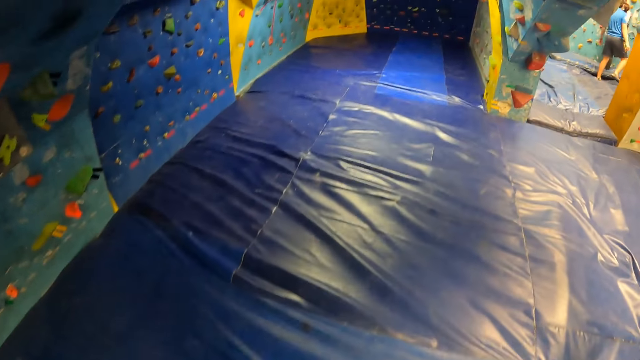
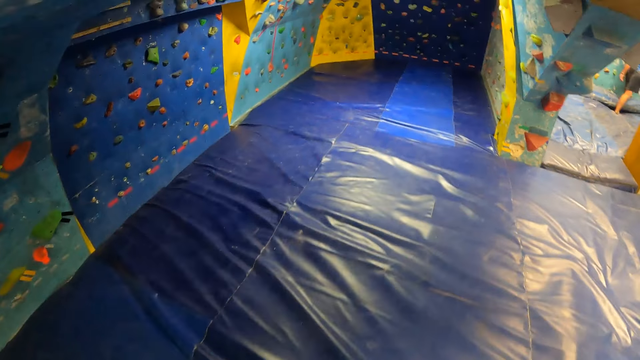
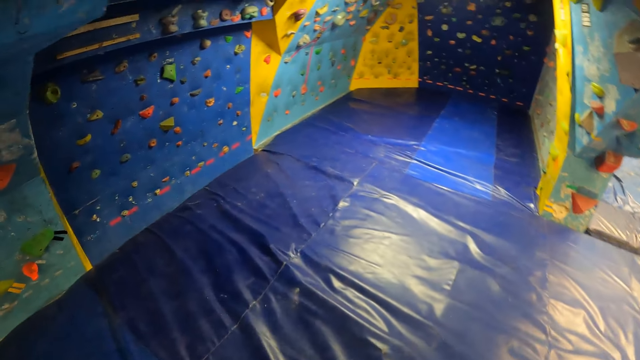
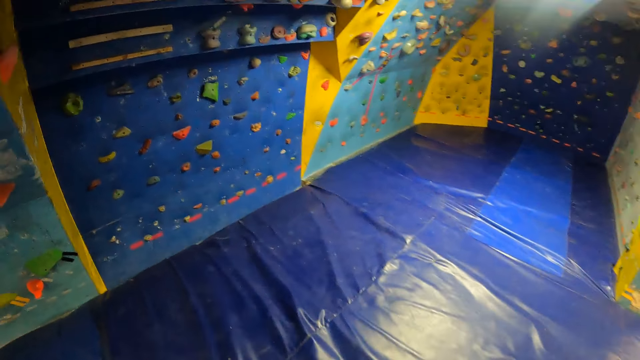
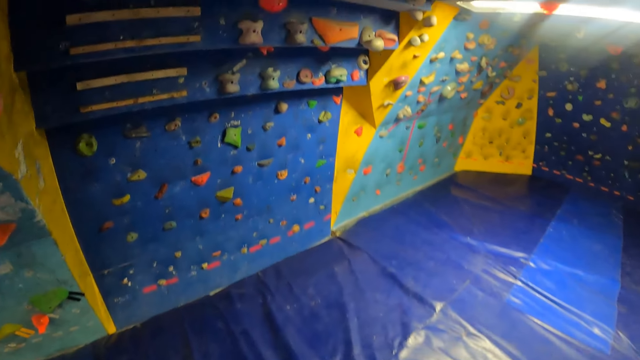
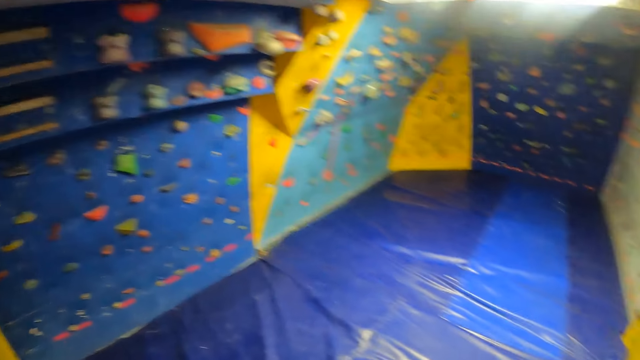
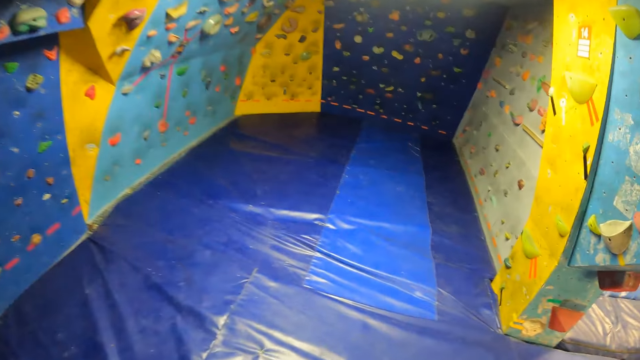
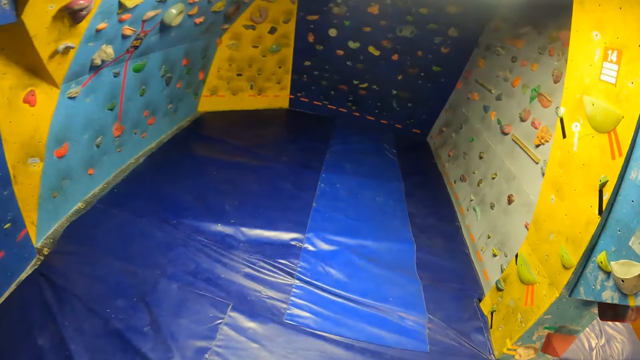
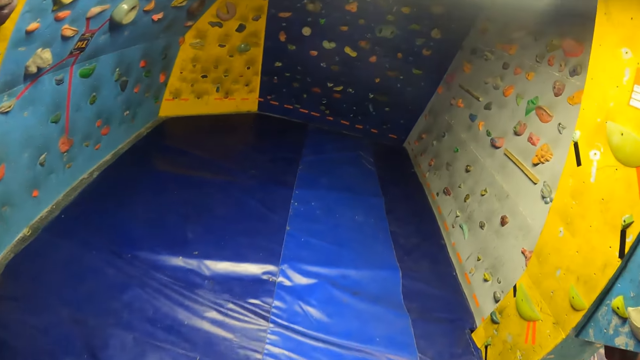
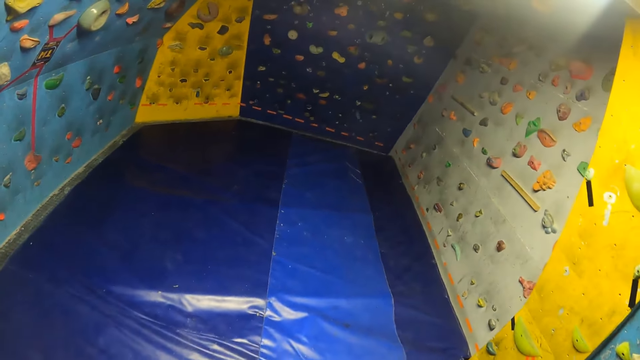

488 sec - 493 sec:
The camera wearer walks to a bouldering wall in the climbing center.

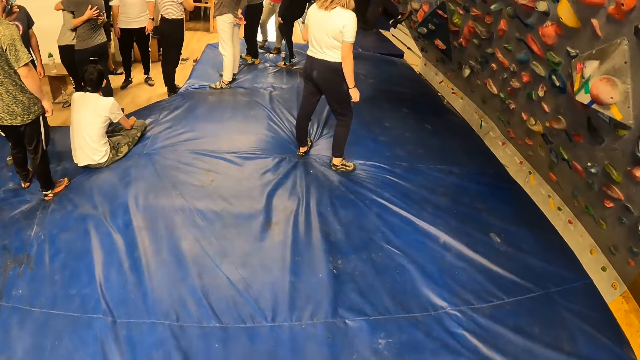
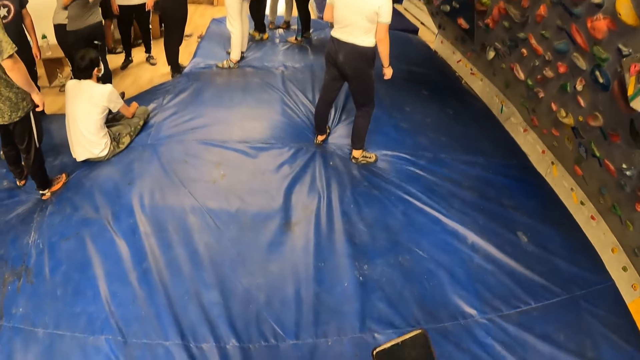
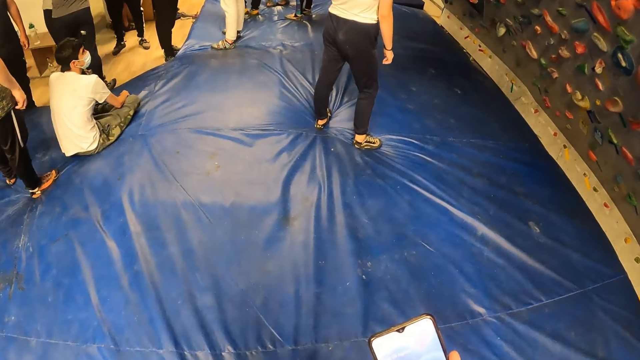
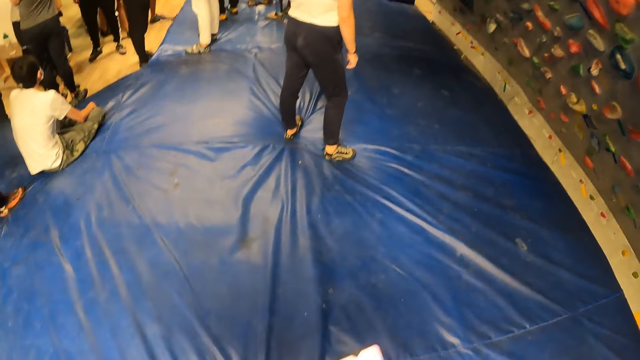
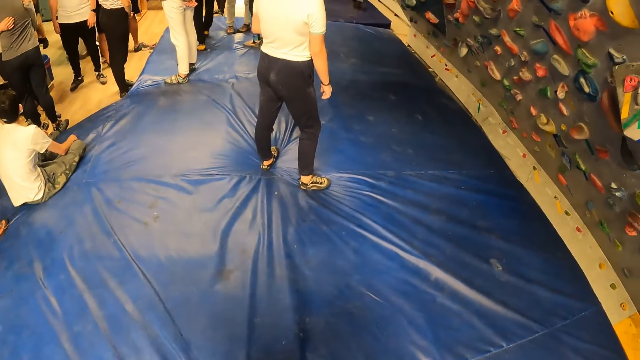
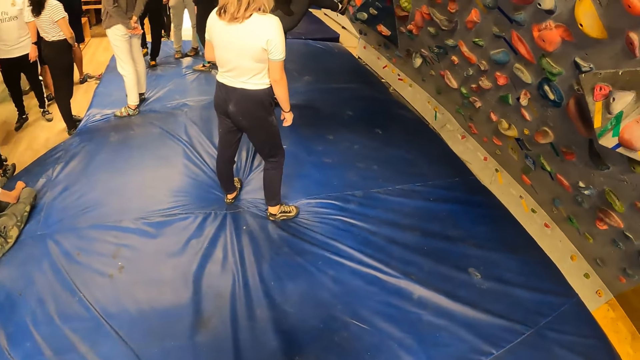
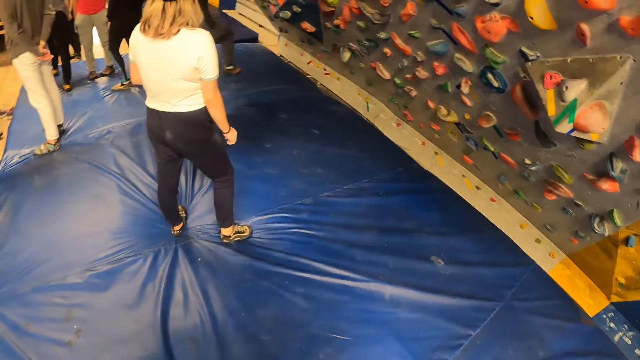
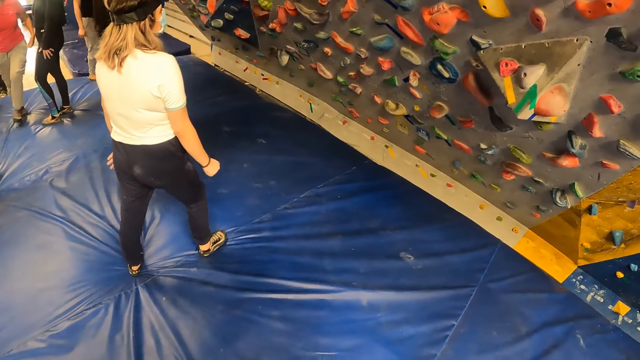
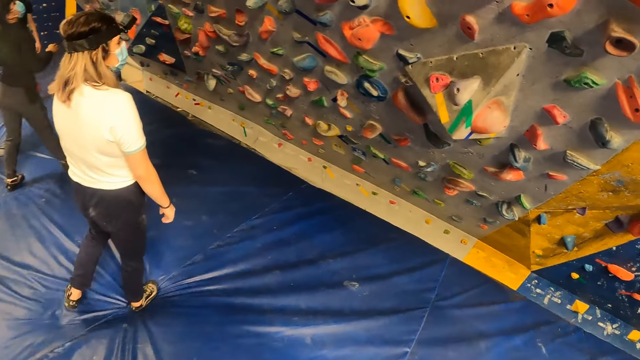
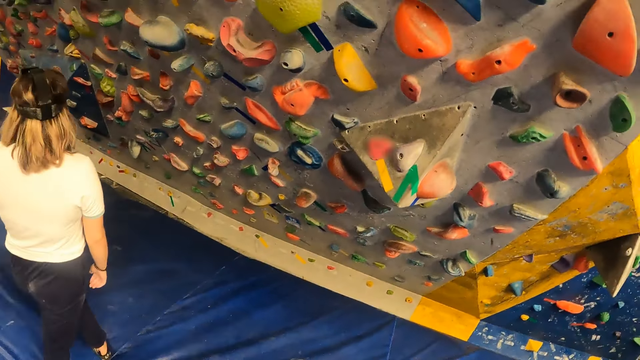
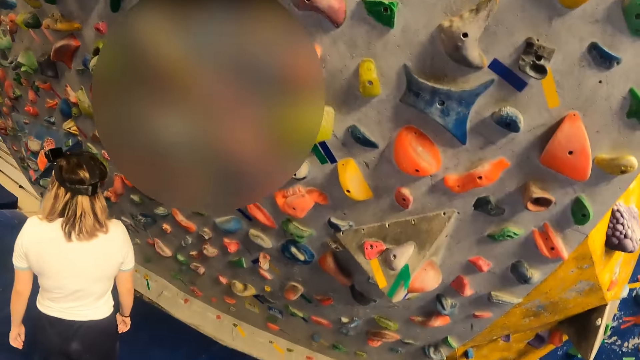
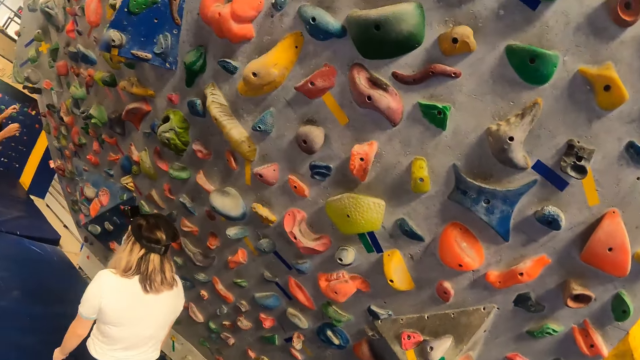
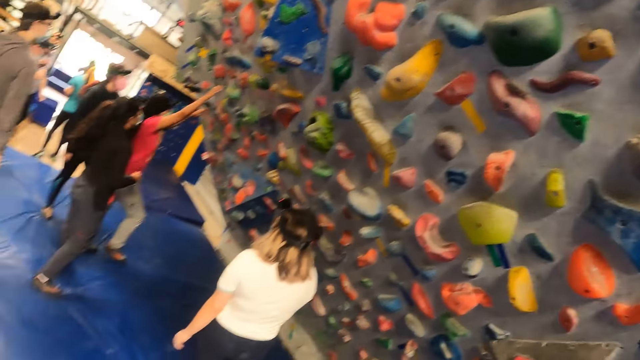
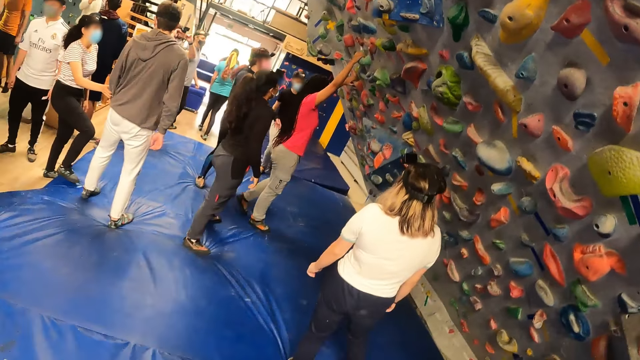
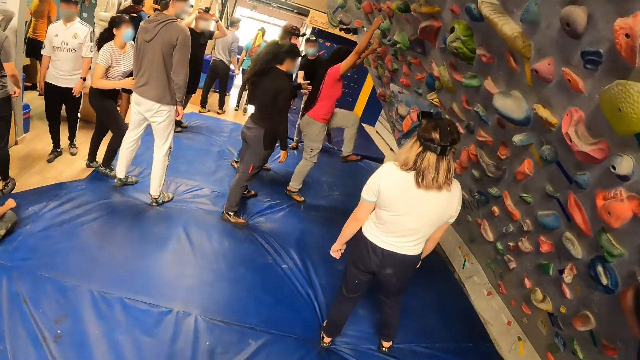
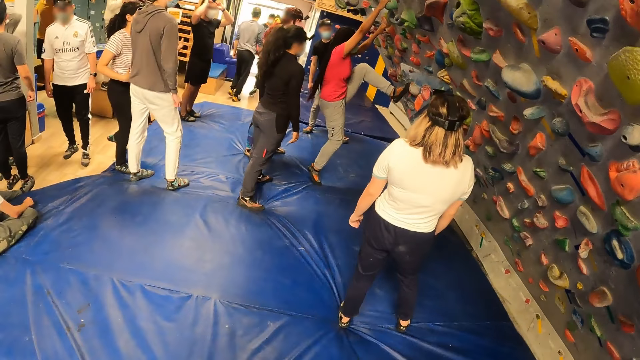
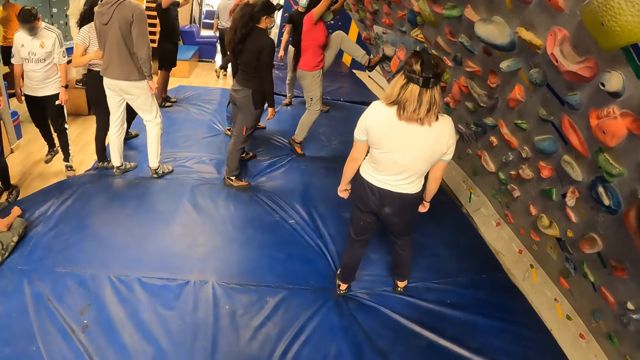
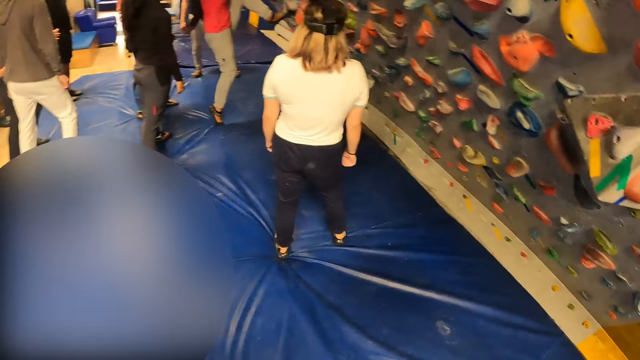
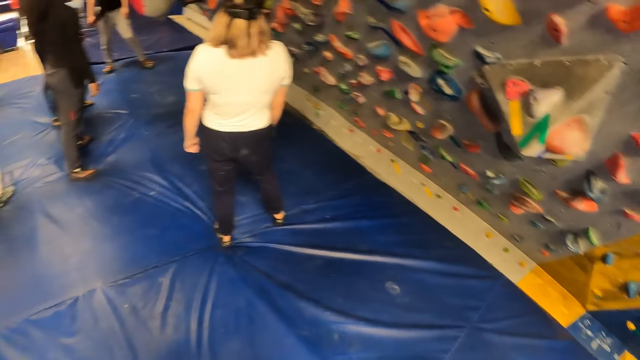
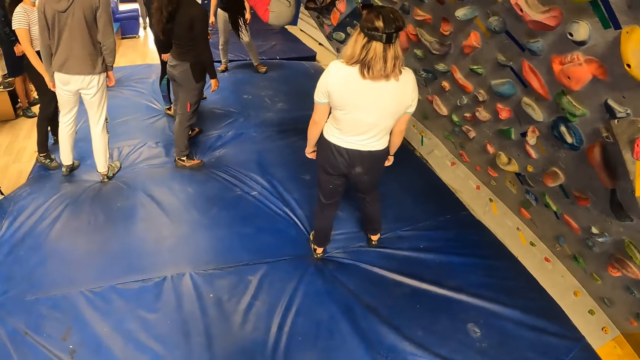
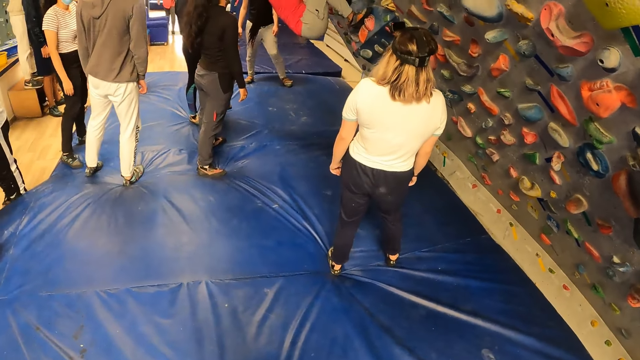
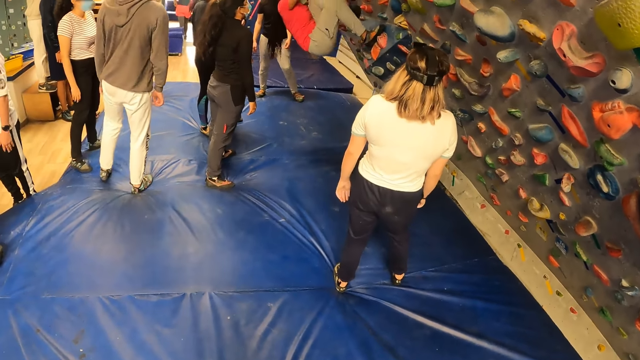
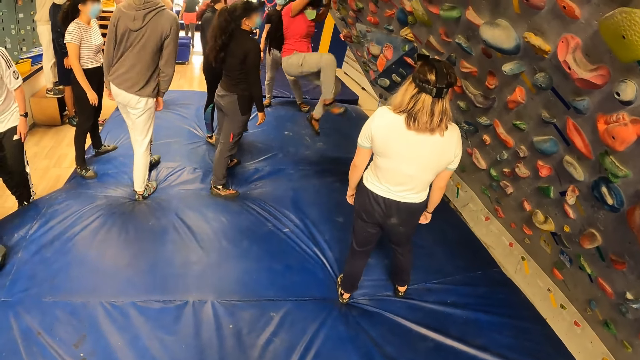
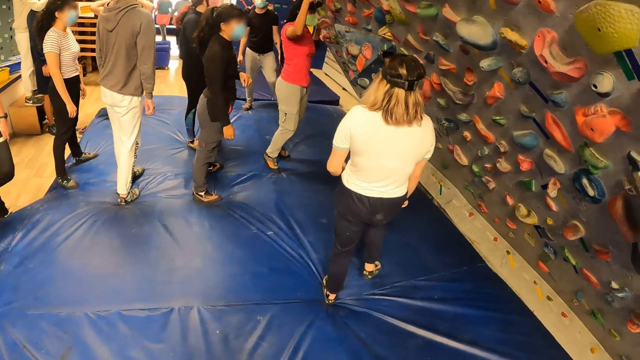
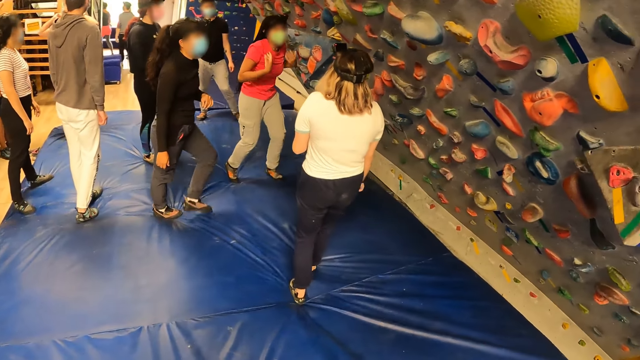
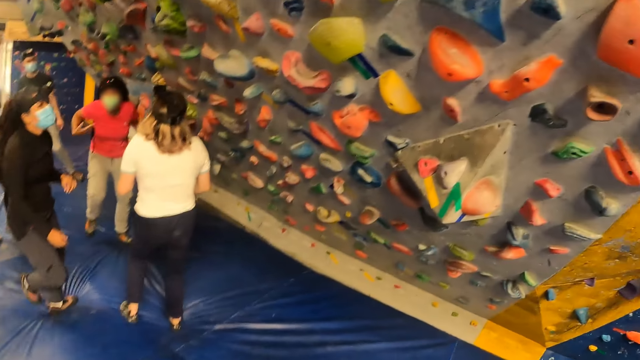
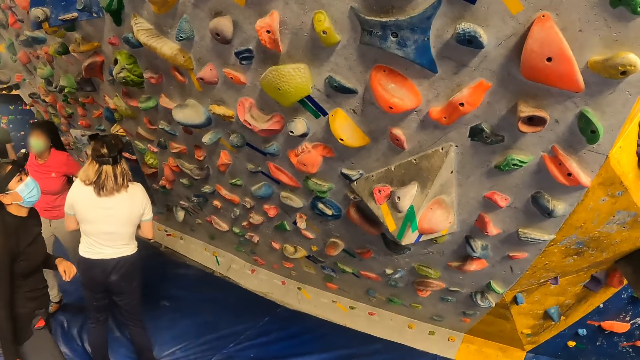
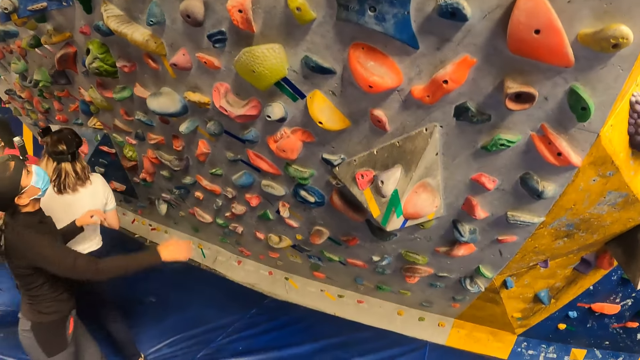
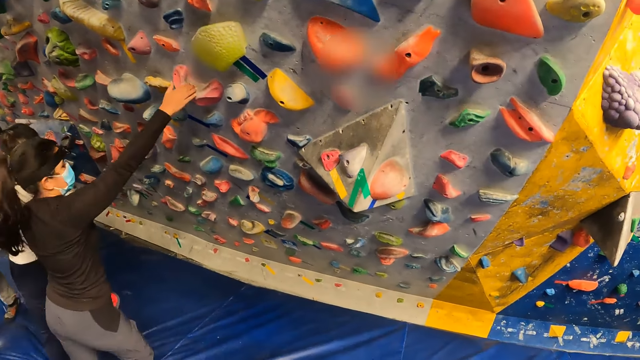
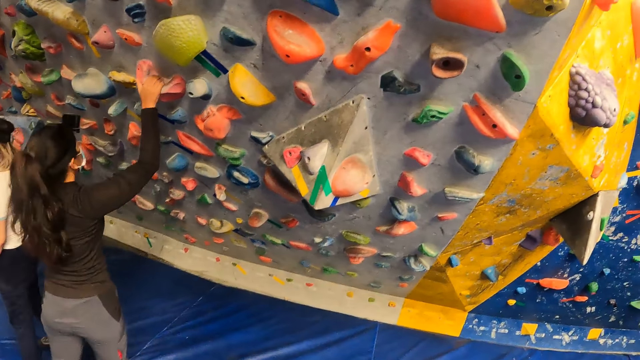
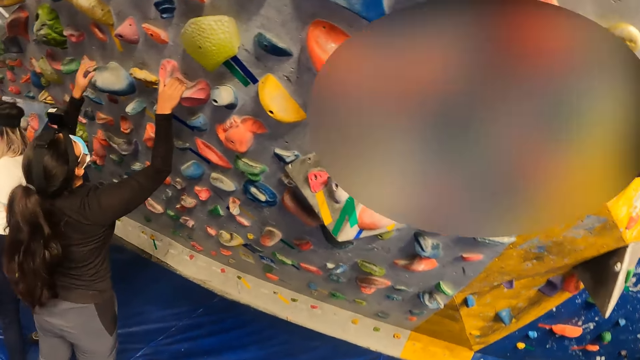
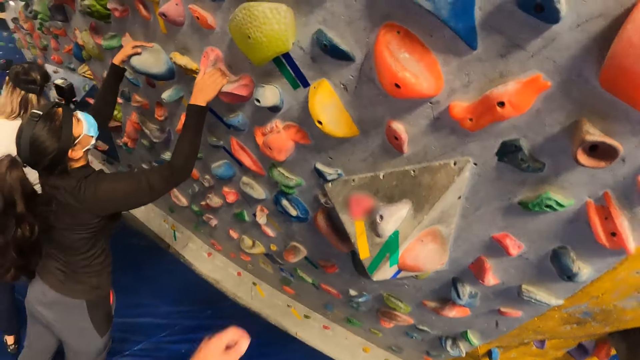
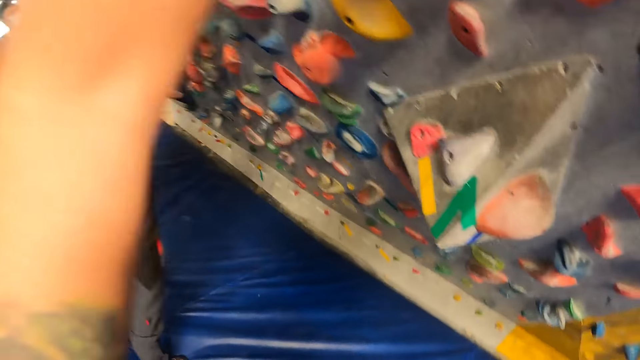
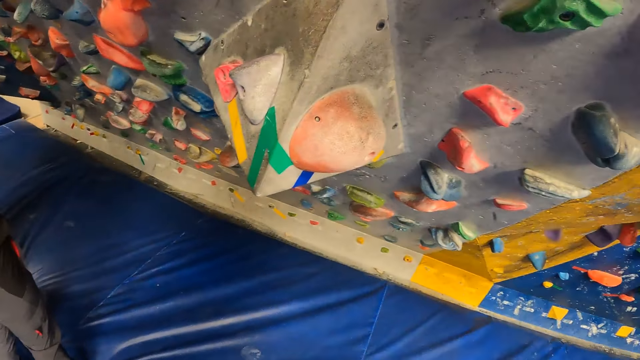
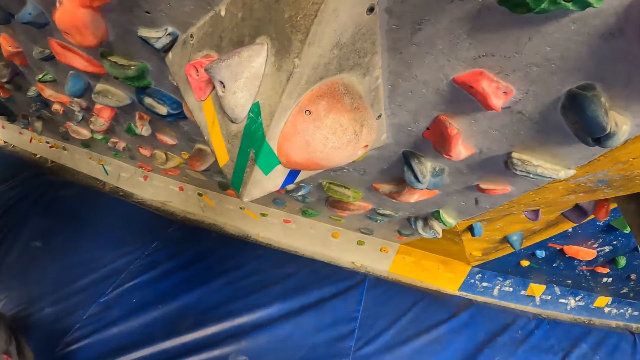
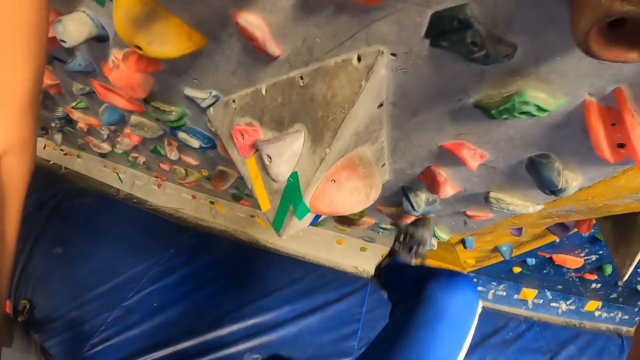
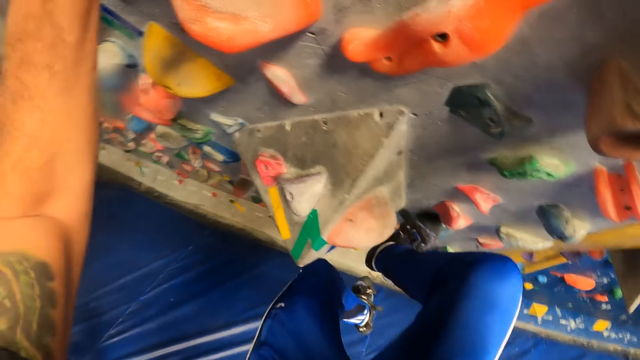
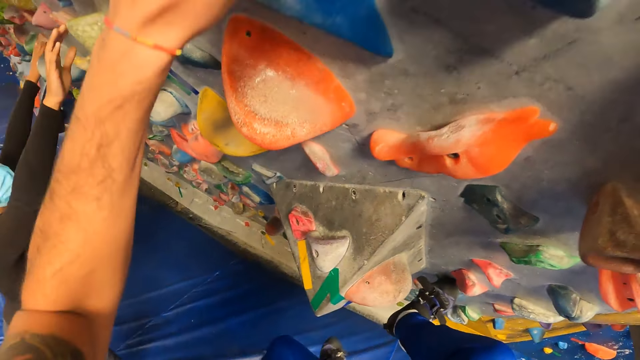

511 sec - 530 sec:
The camera wearer uses the phone. They walk around the trampoline park. A woman climbs a bouldering wall with both hands. The woman lands on the crash pad with both hands on the bouldering wall. Another woman walks towards the first woman. Another woman touches the bouldering wall with both hands. The camera wearer climbs the trampoline.
